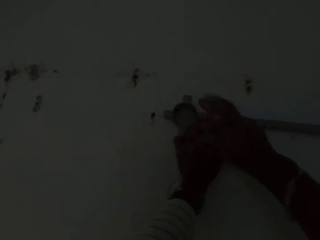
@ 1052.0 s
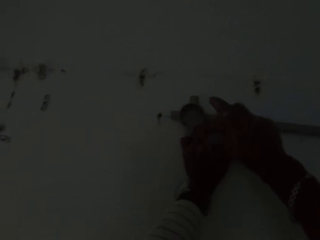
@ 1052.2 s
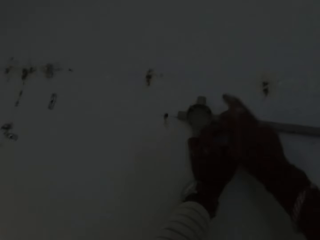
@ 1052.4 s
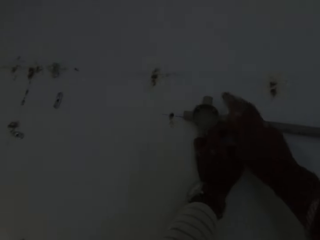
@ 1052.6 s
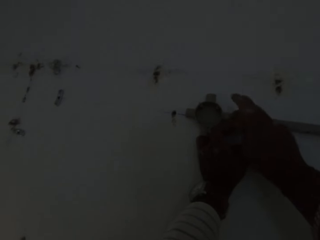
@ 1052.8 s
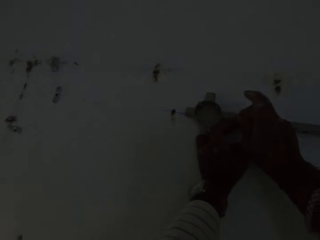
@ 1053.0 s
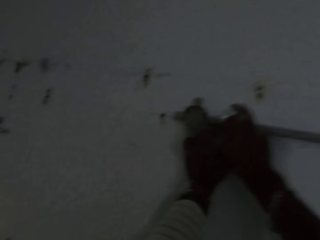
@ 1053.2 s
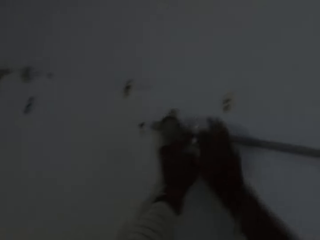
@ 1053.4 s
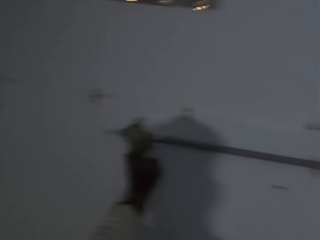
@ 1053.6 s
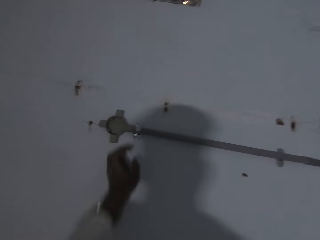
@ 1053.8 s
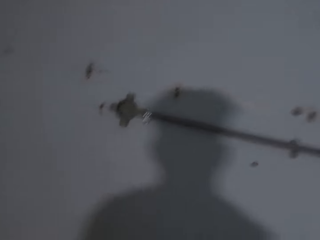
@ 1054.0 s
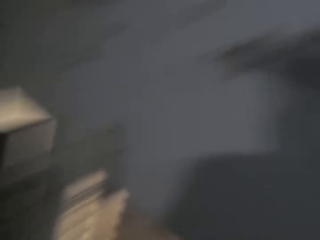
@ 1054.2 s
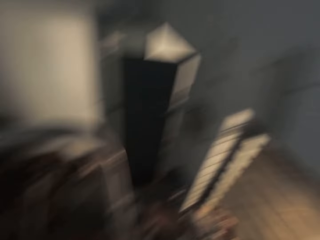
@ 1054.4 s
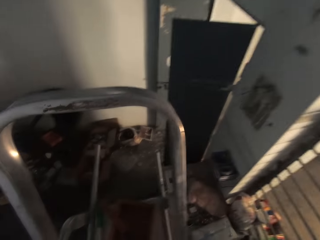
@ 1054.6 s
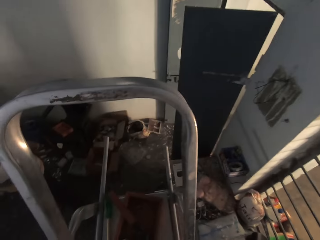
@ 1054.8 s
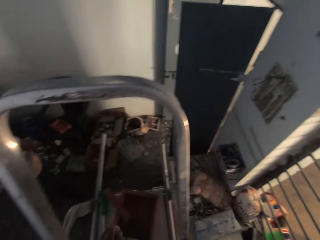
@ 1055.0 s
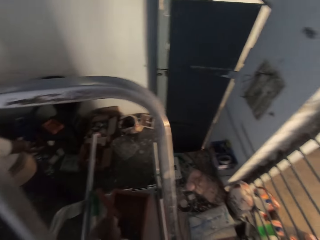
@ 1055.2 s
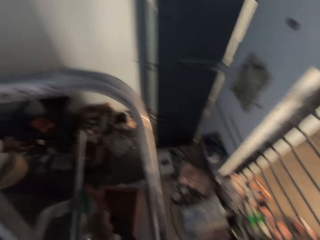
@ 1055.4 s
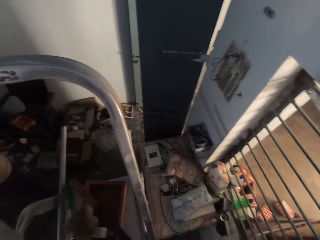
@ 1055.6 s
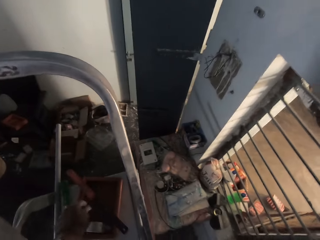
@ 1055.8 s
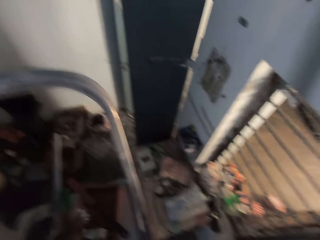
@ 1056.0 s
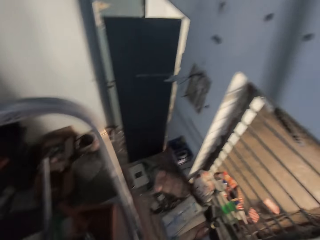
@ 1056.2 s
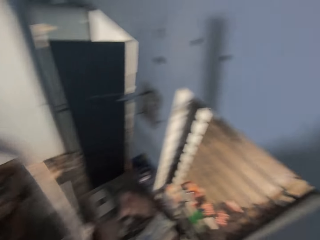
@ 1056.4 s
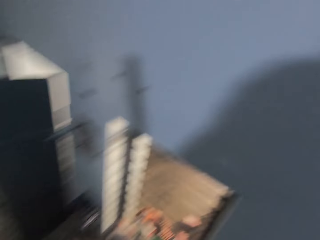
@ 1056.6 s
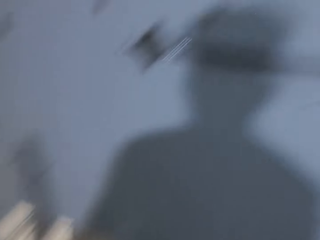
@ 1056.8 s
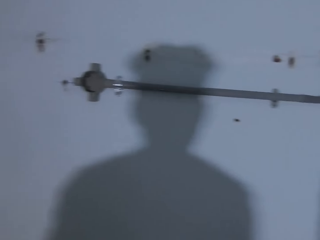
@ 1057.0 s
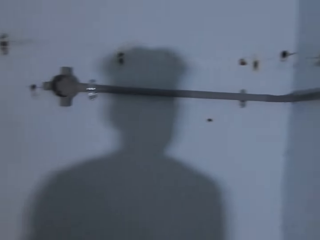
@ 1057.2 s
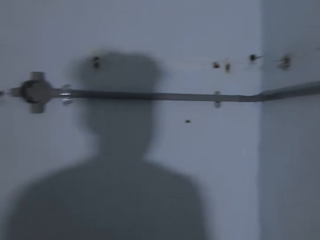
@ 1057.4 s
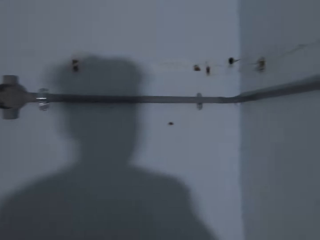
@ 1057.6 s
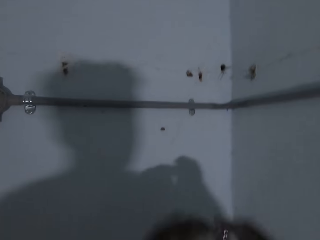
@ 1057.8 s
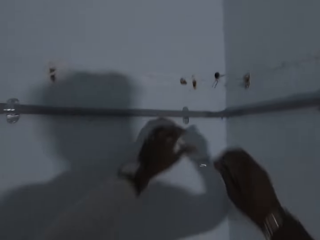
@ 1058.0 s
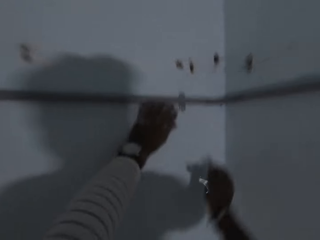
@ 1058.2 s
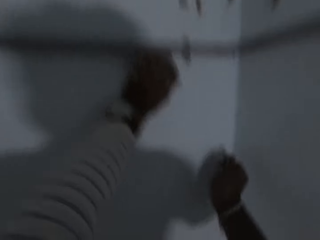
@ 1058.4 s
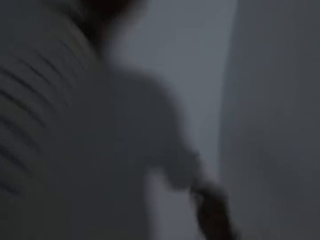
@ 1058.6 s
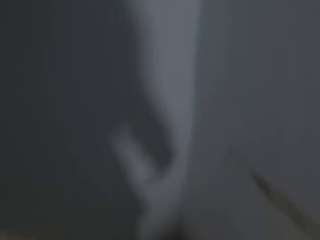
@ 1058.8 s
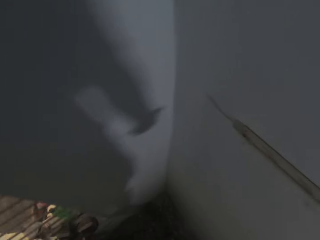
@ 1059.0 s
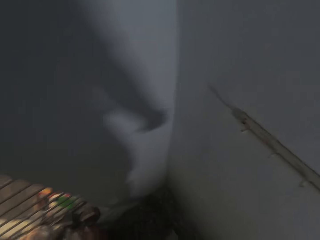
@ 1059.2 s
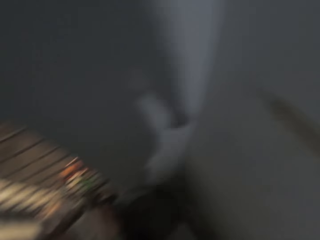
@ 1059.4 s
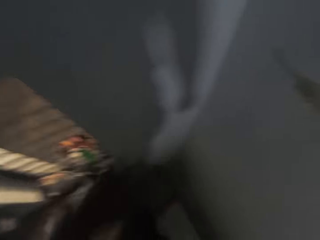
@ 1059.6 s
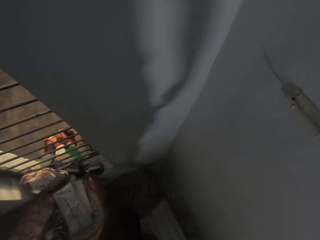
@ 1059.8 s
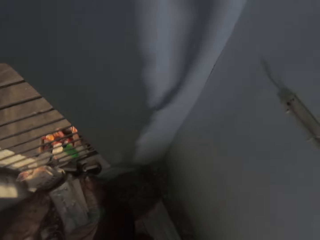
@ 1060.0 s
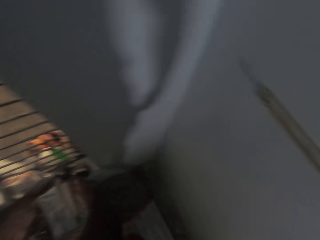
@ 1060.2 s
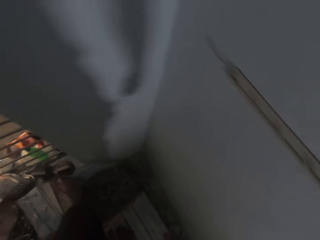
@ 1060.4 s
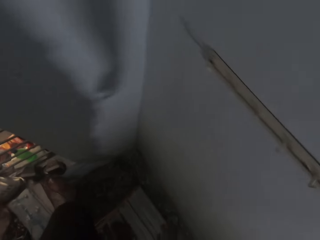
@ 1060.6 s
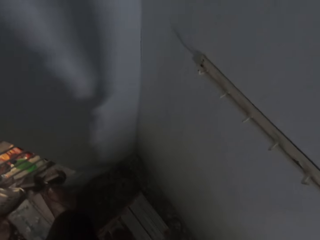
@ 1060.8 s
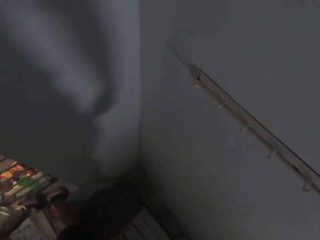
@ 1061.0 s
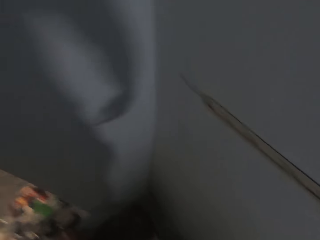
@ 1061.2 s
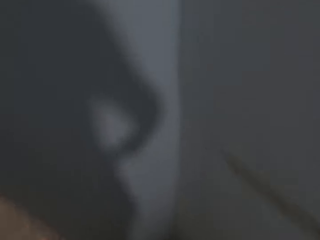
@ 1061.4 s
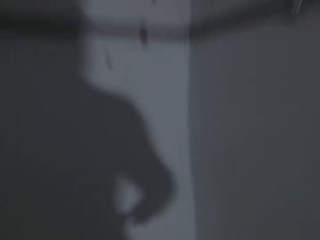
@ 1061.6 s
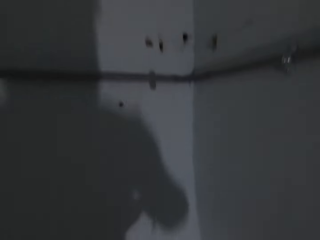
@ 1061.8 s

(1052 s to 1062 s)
The camera wearer picks up a pipe clip from the box on the ladder with his left hand.

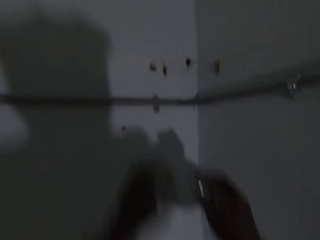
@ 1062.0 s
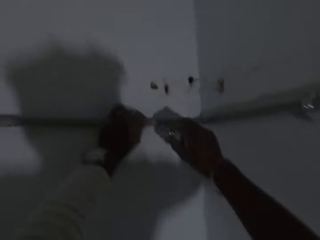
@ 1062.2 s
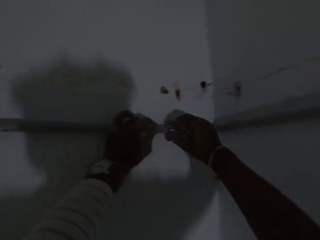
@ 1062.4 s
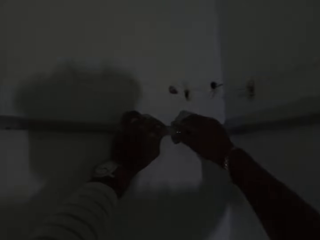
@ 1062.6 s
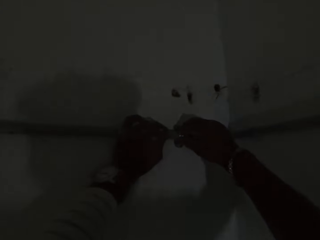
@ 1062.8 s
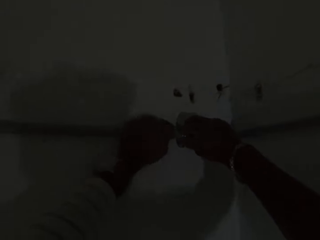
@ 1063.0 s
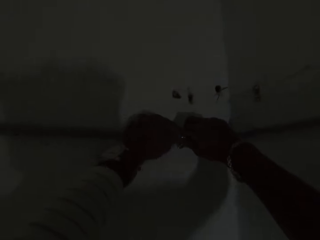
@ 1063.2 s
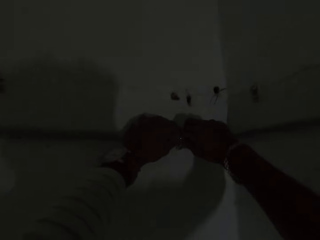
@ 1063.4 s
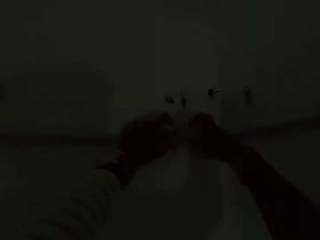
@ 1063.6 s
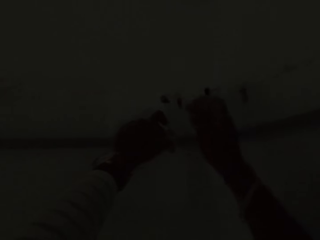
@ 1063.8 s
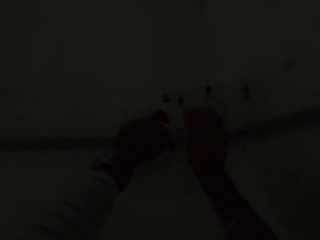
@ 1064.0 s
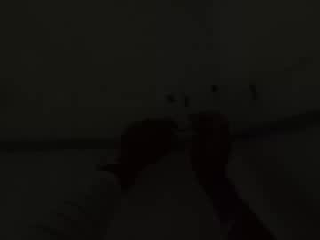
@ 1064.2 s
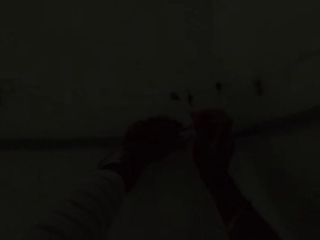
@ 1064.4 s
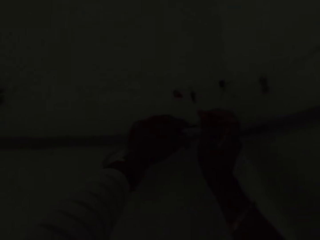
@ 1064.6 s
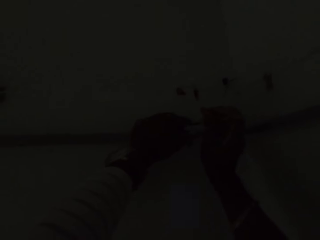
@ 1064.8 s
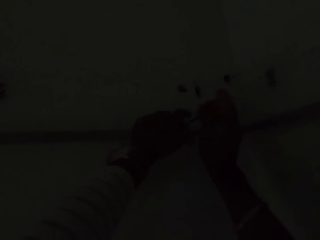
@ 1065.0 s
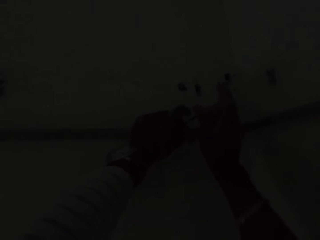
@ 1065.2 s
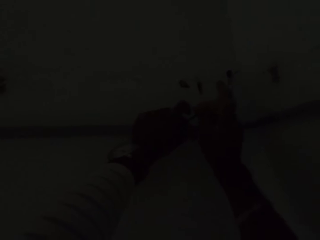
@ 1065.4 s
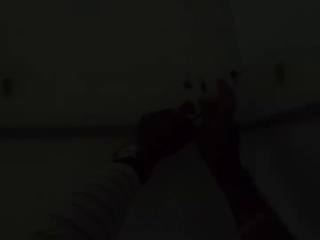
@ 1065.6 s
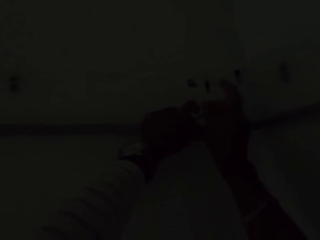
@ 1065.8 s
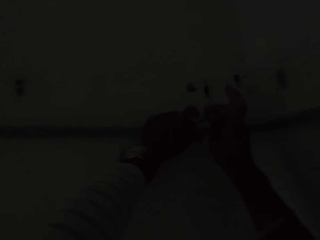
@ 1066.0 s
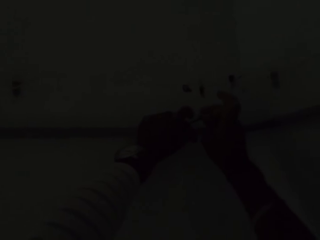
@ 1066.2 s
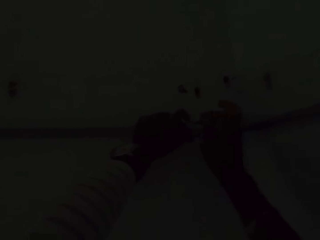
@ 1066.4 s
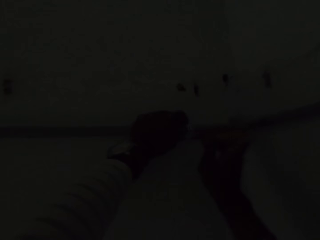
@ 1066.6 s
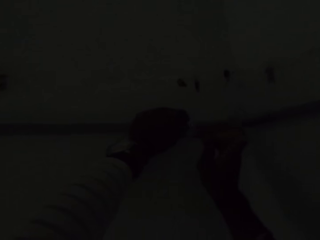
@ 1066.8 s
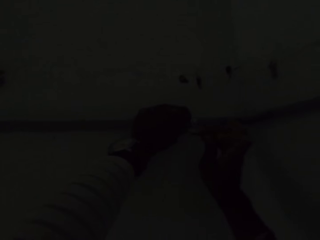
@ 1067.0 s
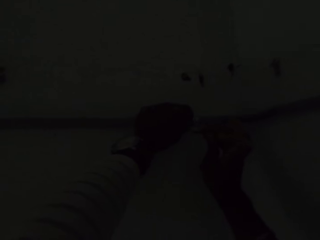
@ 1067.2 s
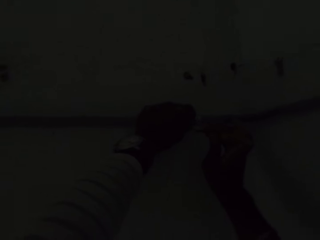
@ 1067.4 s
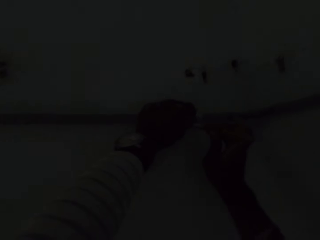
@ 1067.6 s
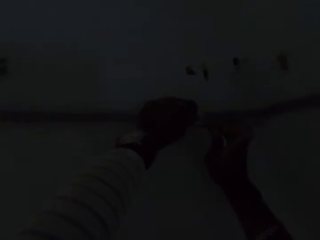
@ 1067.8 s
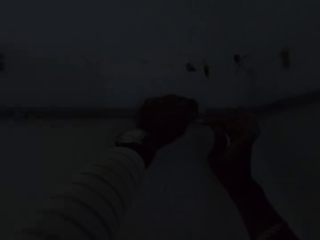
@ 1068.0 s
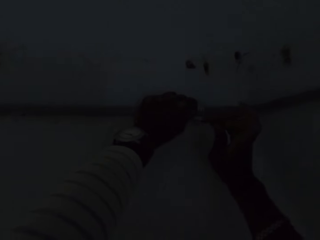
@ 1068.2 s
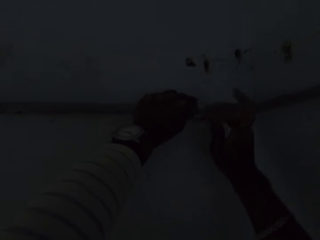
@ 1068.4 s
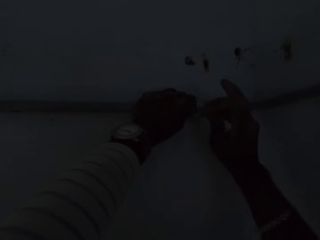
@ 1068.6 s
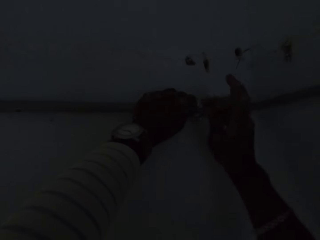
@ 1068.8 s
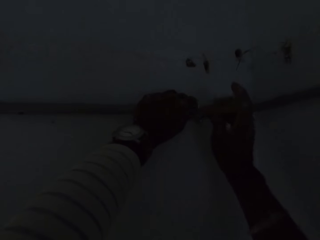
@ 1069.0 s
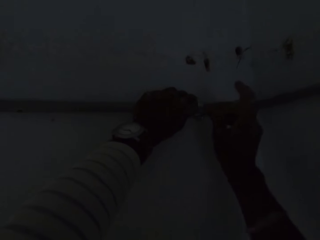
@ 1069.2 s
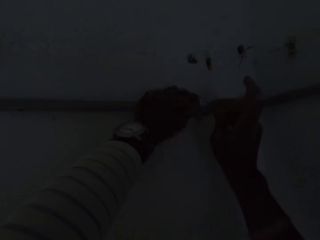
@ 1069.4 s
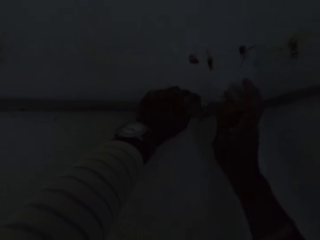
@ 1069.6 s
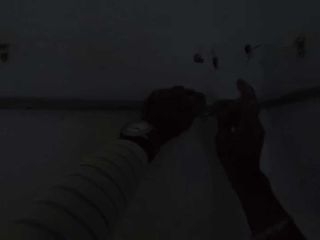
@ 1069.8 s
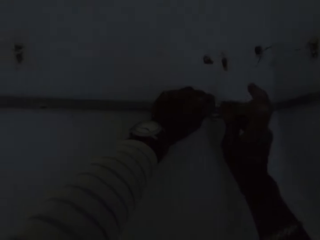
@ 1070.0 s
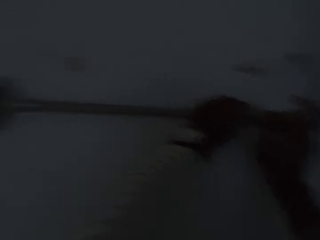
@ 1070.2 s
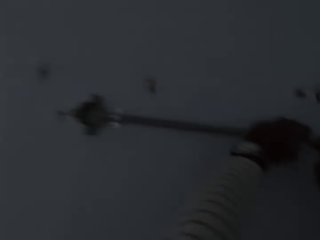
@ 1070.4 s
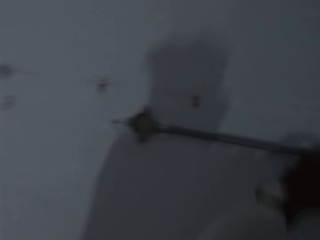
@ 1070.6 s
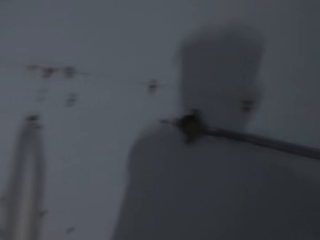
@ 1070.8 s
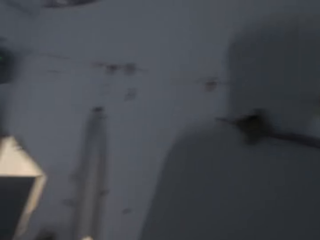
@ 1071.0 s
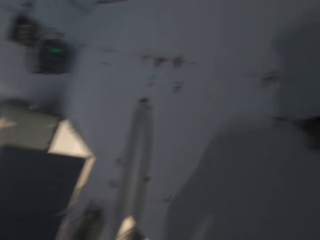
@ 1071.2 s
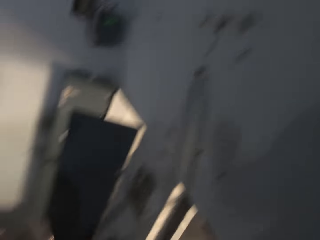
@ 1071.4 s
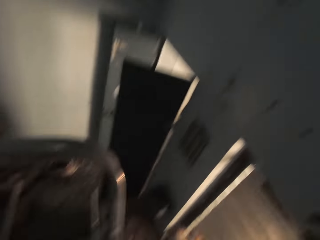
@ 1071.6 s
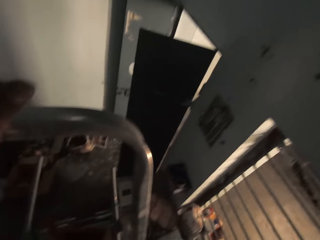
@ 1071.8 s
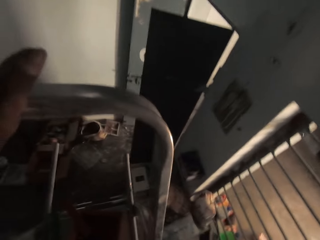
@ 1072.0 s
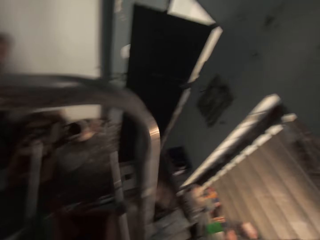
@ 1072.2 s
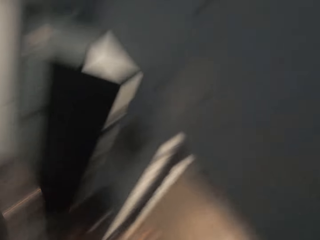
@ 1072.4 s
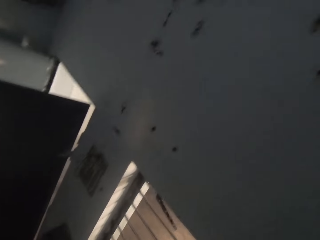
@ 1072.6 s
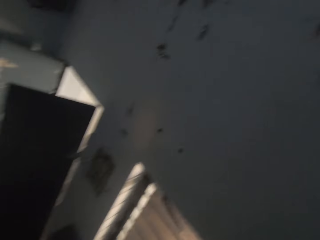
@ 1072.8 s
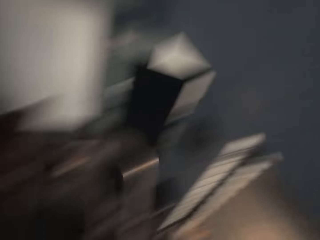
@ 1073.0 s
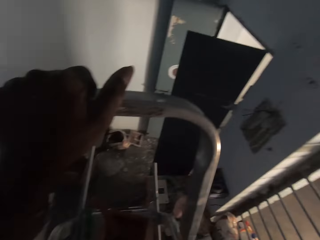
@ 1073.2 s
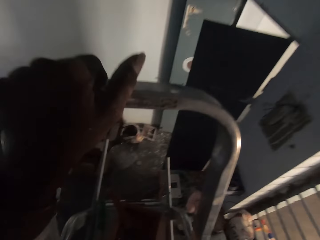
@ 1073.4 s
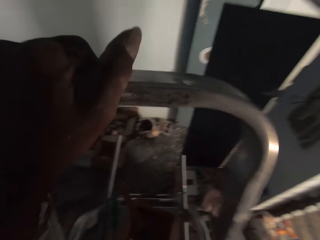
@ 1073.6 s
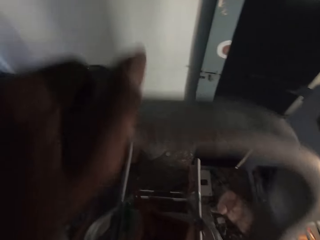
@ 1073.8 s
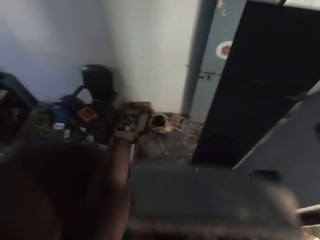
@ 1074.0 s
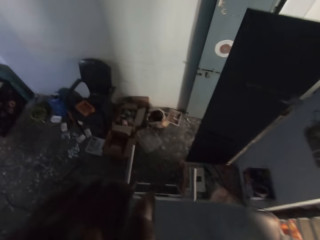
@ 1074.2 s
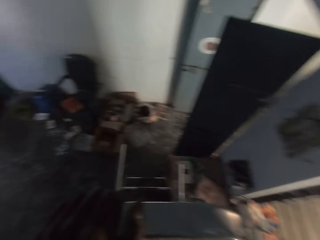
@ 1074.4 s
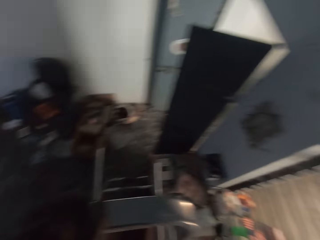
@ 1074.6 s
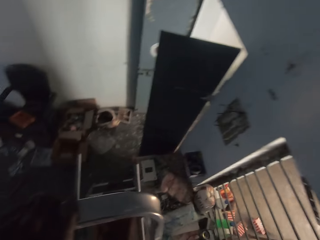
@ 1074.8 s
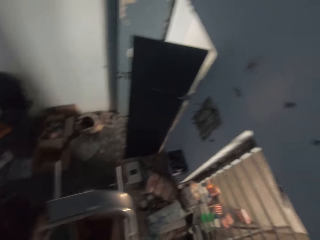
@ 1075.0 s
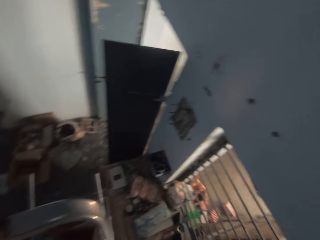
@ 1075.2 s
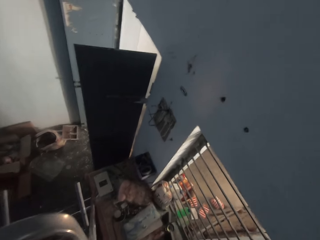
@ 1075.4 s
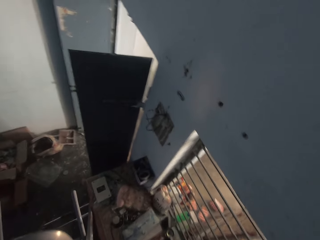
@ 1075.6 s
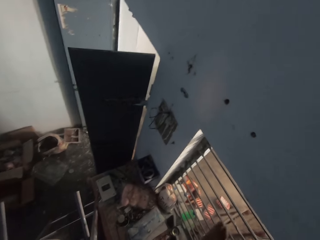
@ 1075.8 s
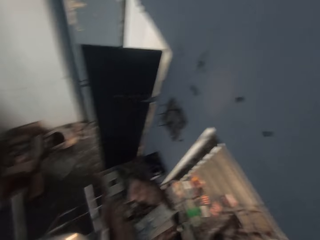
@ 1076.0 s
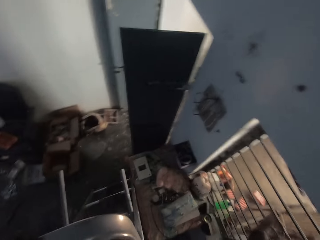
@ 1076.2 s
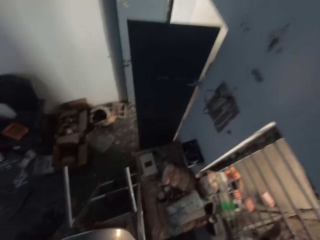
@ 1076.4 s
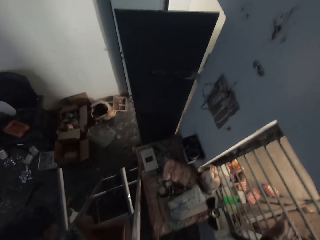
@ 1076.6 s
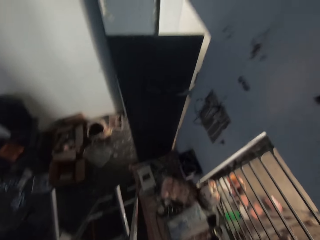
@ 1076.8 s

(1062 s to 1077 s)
The camera wearer places the pipe clip on the electric pipe with his right hand. He tightens screws in the pipe clip with the screwdriver in his right hand. He drives a screw using the screwdriver.
